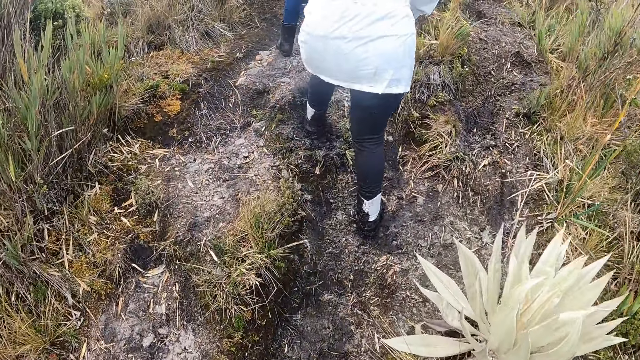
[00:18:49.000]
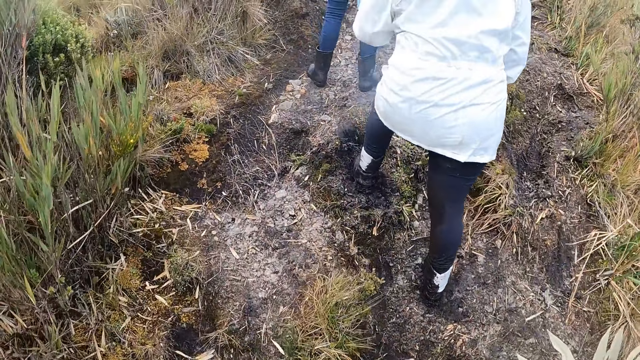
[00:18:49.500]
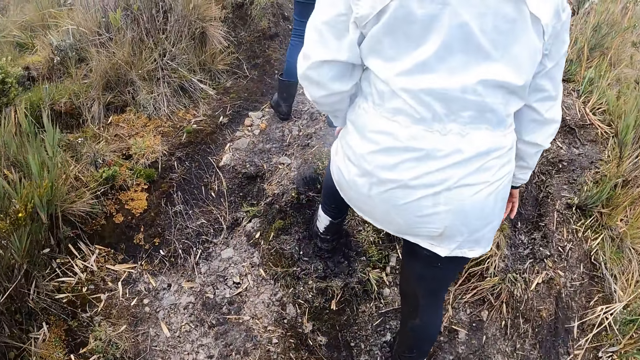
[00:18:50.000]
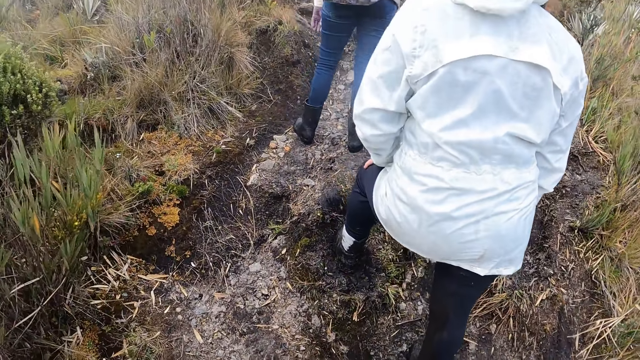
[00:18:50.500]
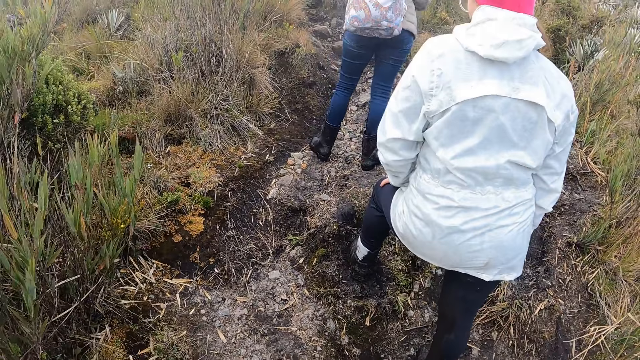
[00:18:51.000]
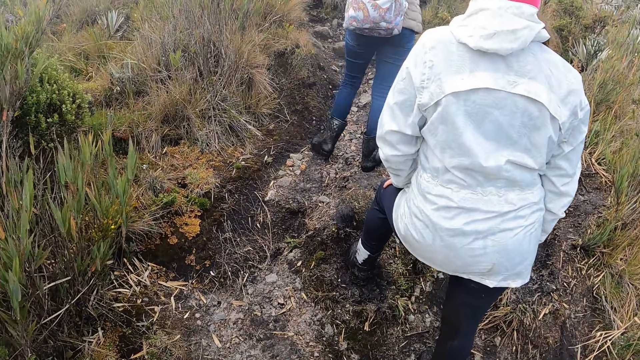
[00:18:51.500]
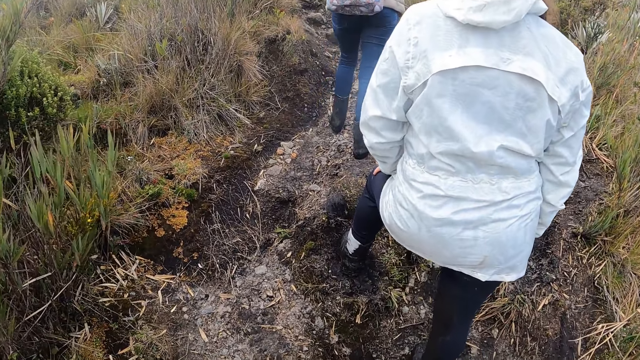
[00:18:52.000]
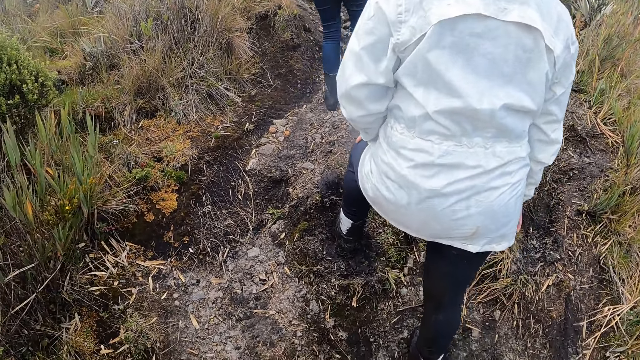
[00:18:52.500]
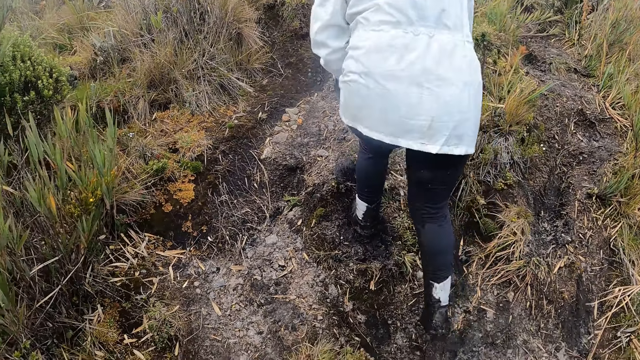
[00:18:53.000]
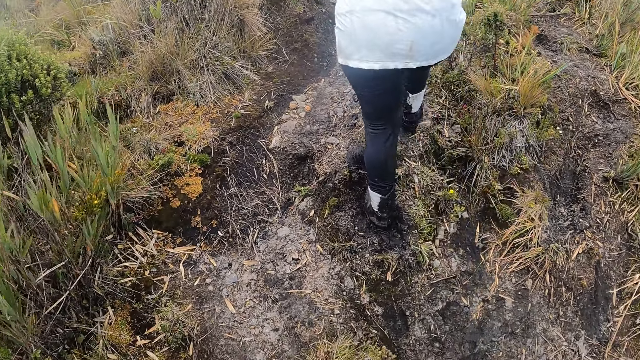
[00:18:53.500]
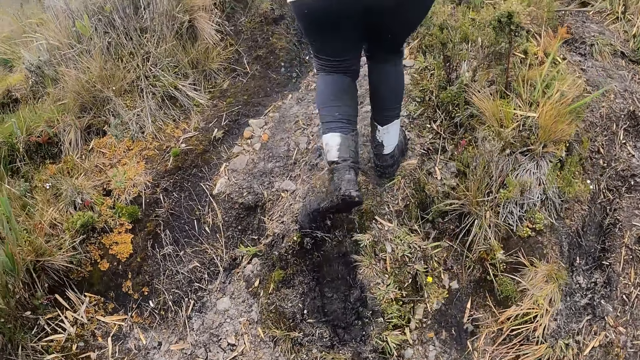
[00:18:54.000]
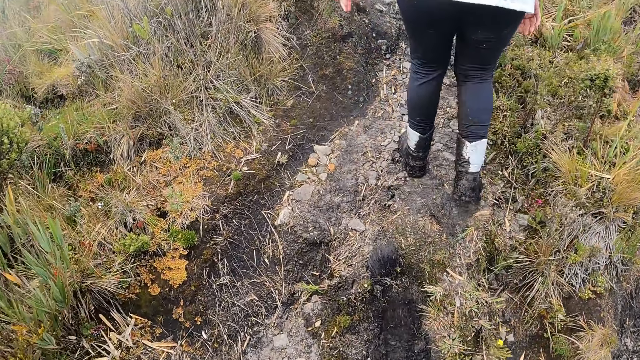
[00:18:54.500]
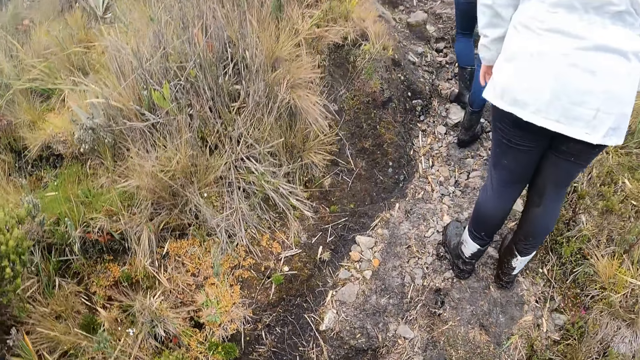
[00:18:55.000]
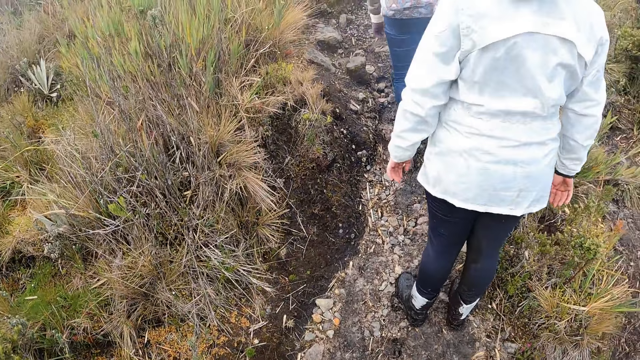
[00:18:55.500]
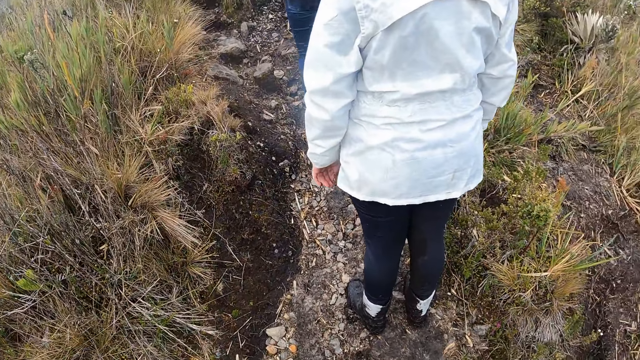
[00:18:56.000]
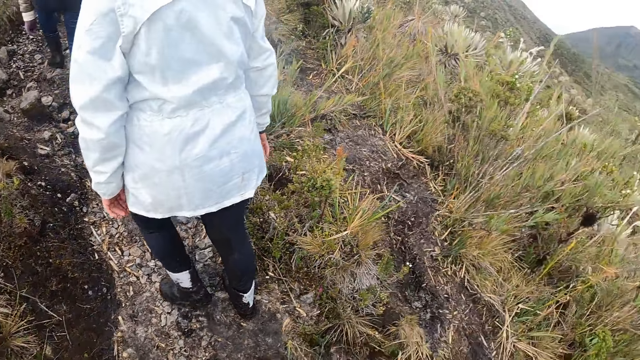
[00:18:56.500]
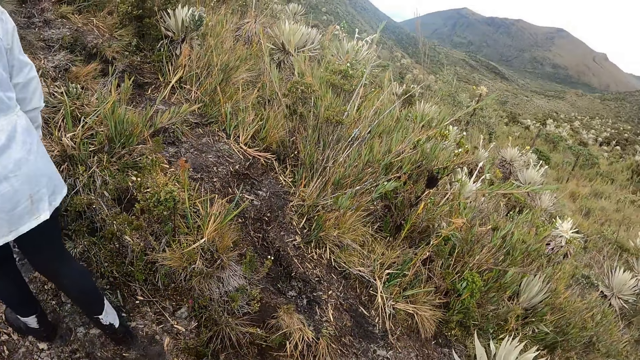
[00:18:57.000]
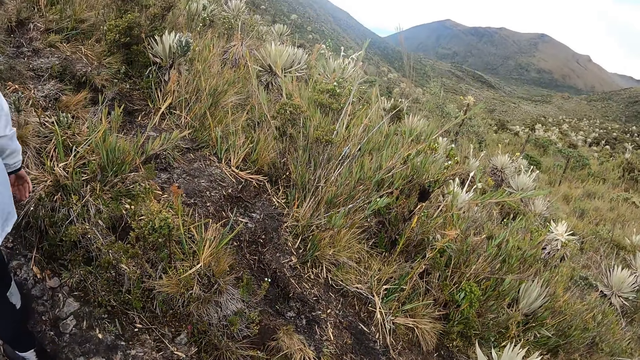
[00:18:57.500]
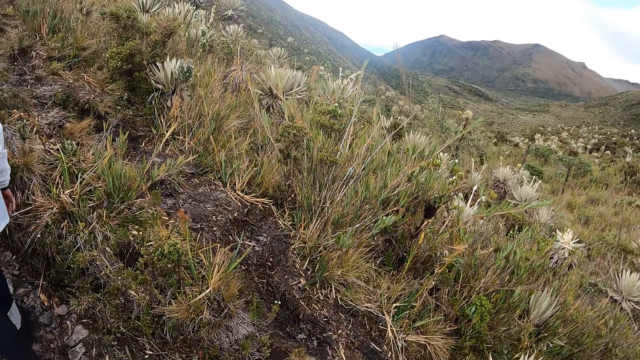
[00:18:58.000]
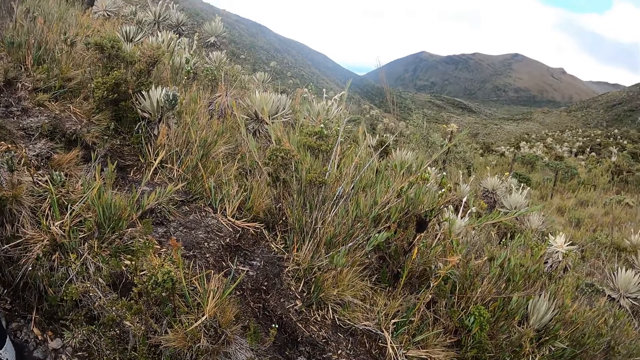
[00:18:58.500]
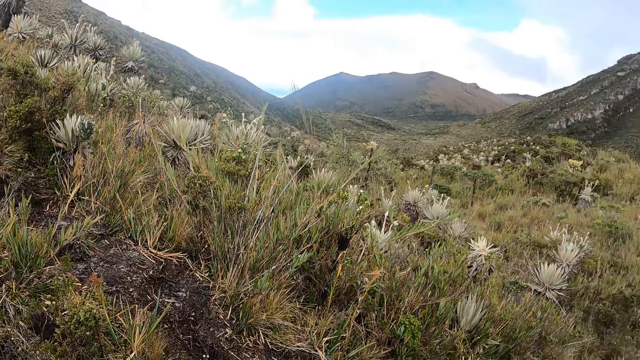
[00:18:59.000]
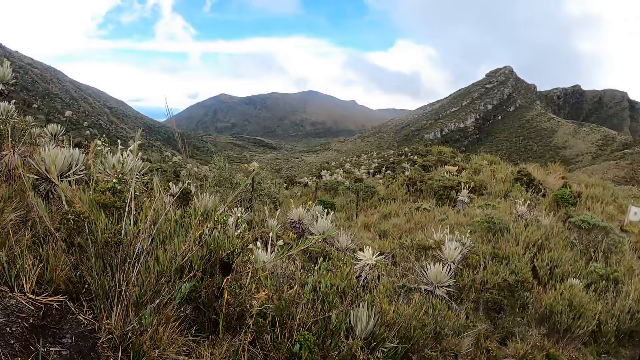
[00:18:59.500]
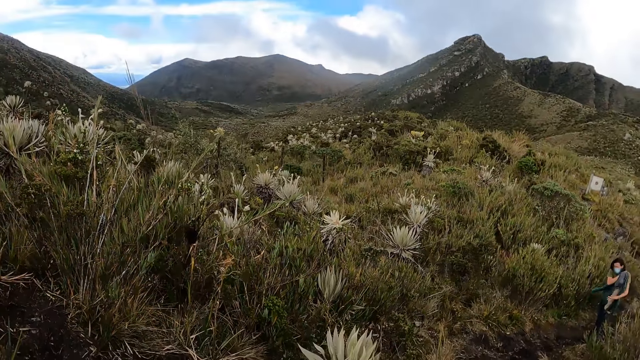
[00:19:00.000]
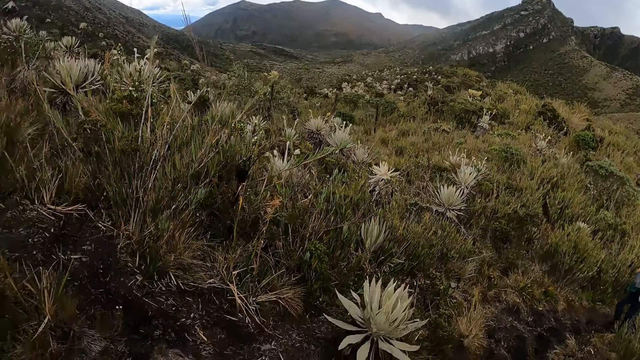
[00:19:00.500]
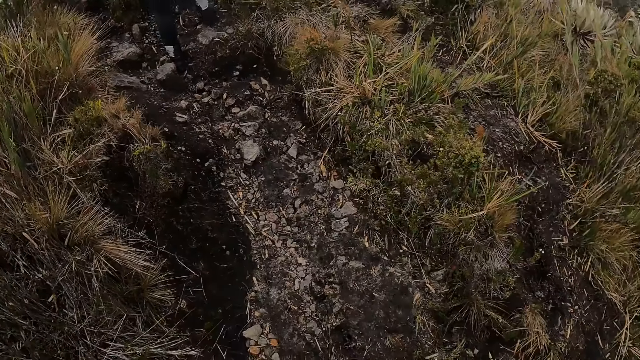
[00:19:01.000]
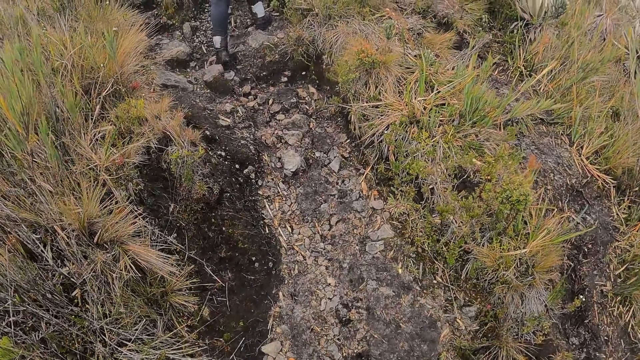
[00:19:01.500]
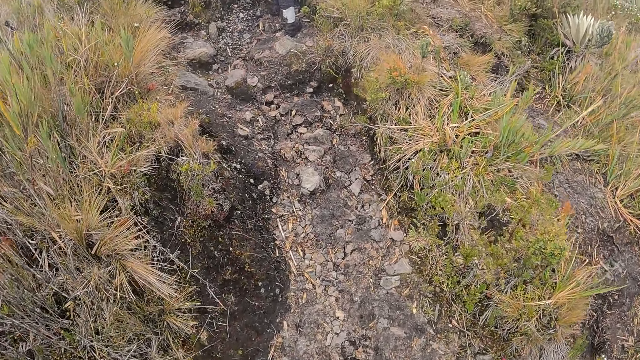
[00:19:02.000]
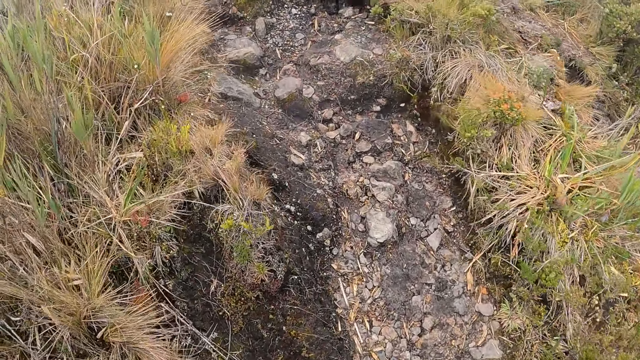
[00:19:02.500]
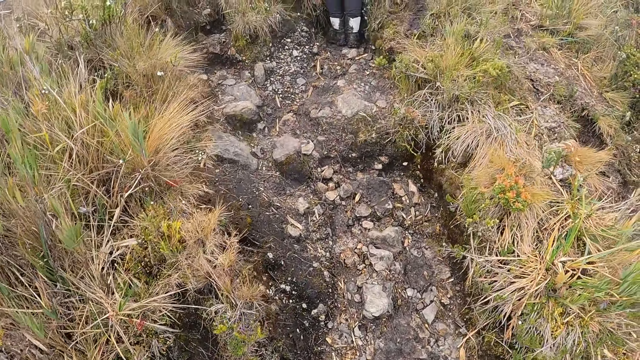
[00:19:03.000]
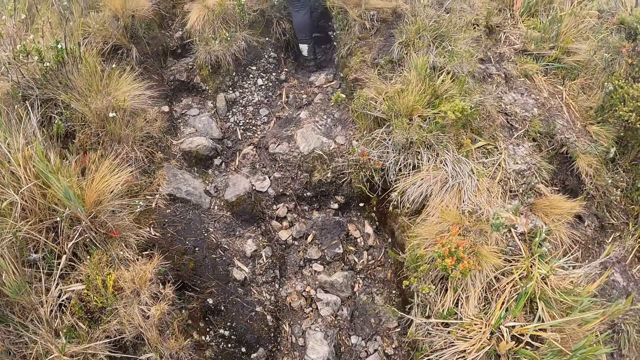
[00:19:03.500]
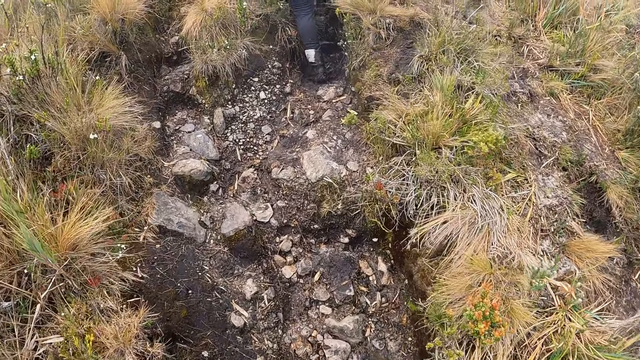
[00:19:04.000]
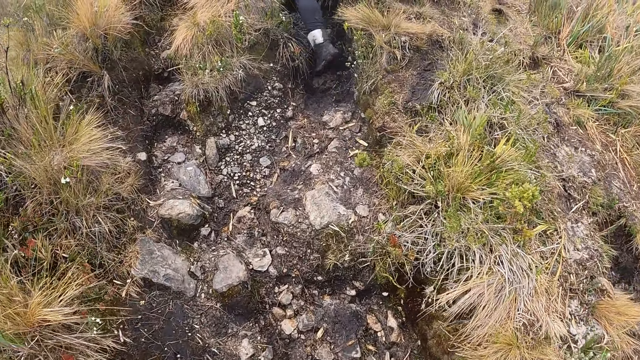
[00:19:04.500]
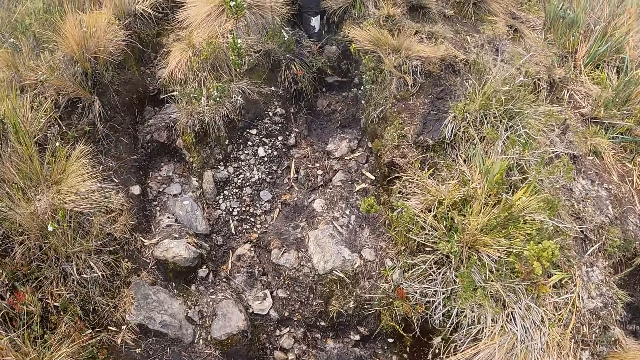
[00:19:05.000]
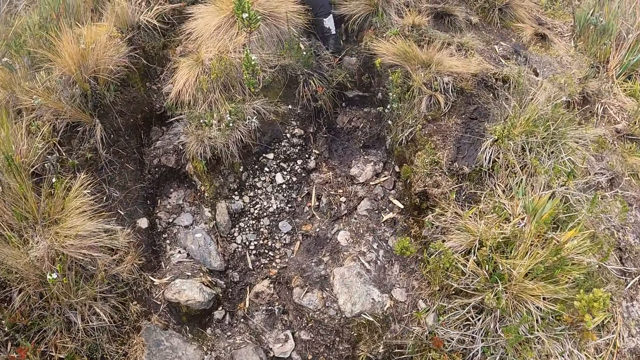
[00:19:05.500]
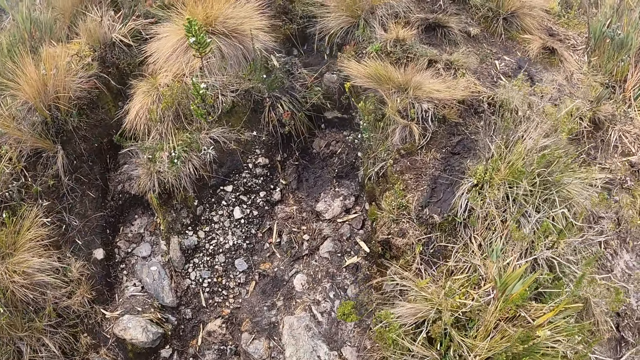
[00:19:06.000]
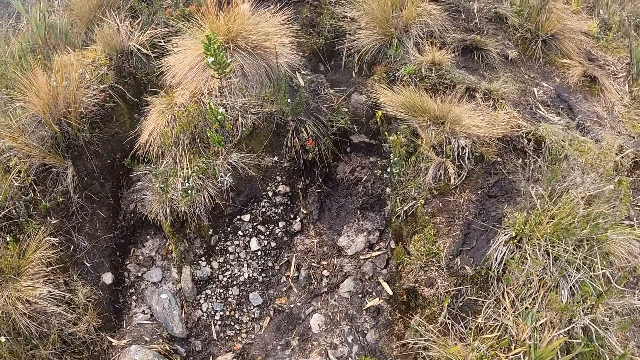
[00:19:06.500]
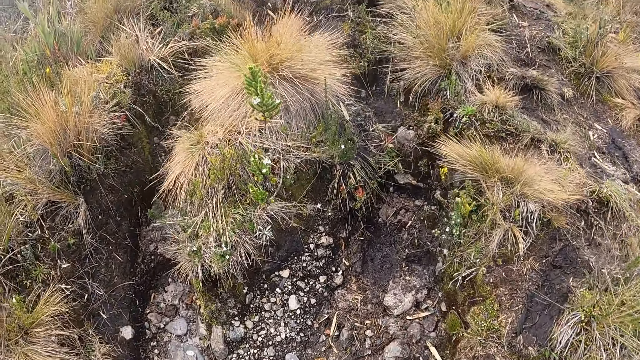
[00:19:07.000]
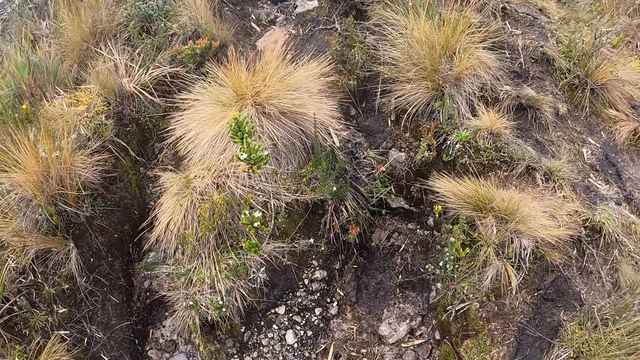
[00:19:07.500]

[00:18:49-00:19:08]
A woman puts a hand on her thigh. The camera wearer stops on the mountain with a woman and another woman. They walk with the women on the mountain. They walk behind the first woman. They scan ahead at the mountains. A man holds a hoodie with hands. The camera wearer walks on the mountain behind the first woman.

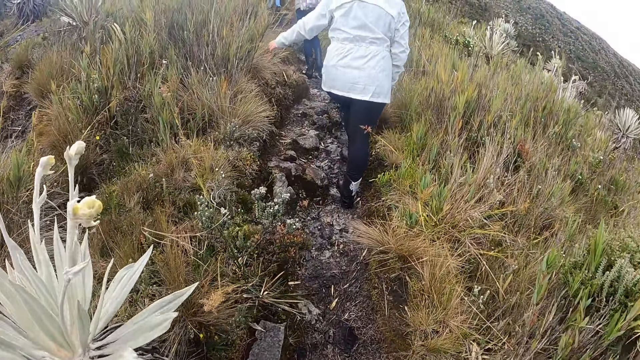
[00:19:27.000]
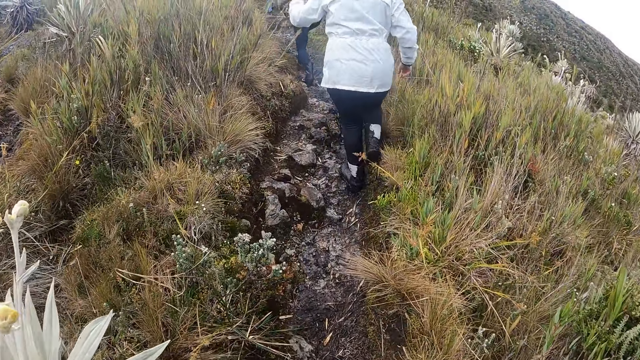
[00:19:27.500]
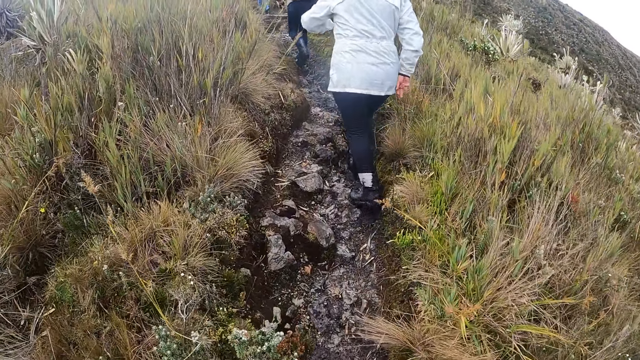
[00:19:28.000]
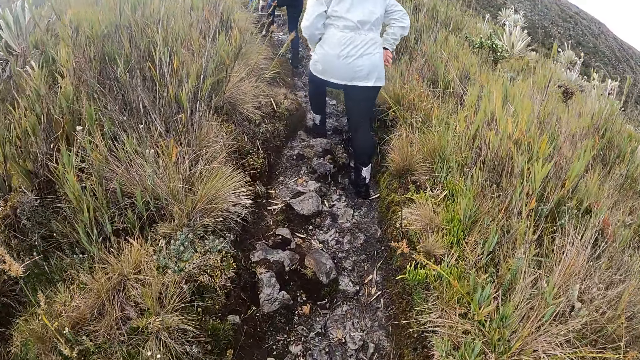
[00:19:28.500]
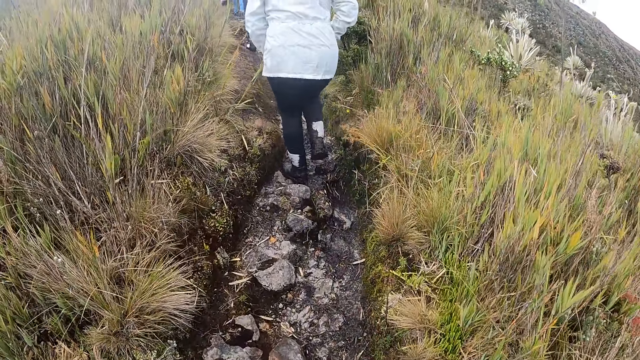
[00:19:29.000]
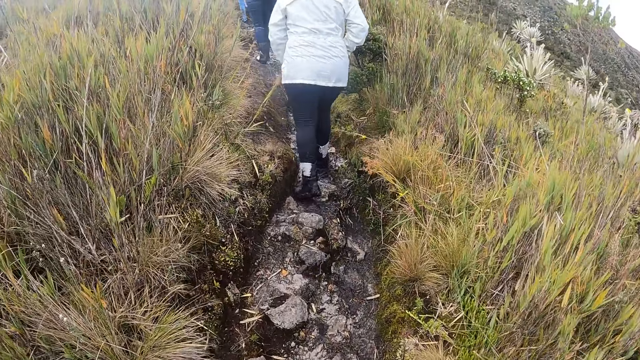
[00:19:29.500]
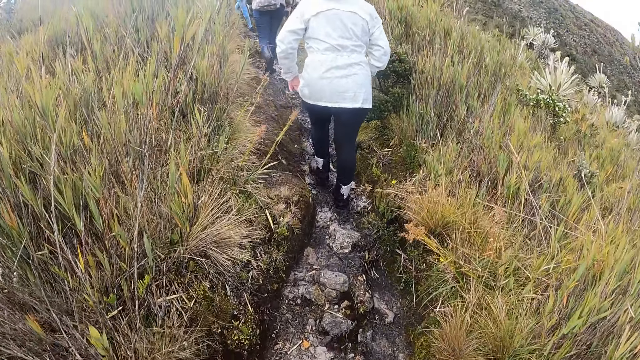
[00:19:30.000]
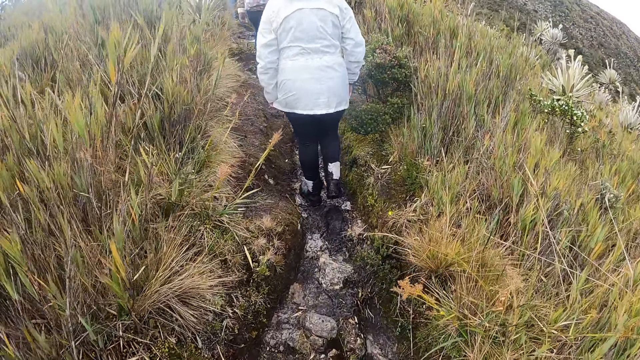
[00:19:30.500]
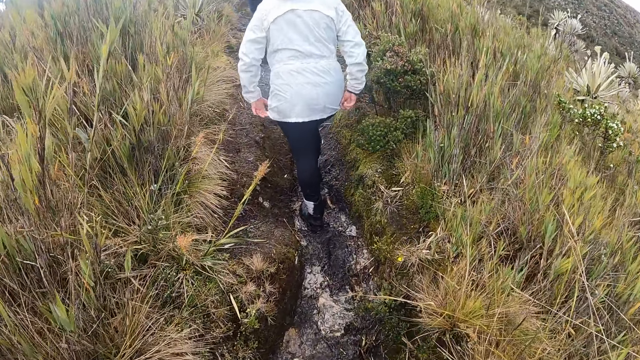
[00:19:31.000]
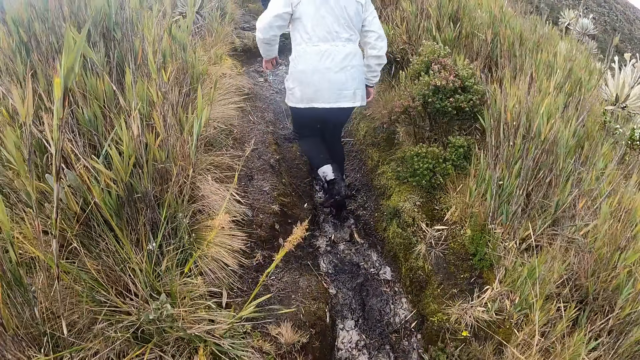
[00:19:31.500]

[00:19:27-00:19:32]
The camera wearer walks with the group of people on the mountain. A woman pulls down her jacket. The woman pulls her jacket with the other hand.
